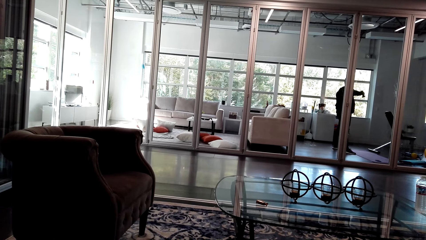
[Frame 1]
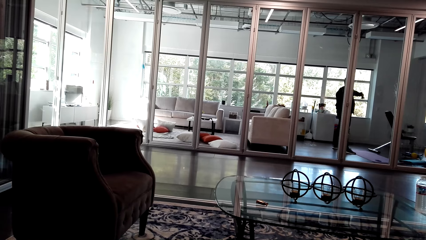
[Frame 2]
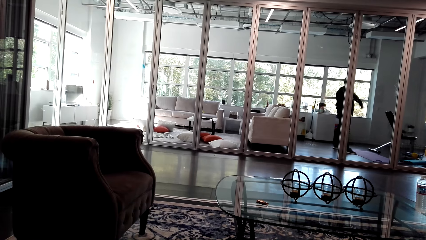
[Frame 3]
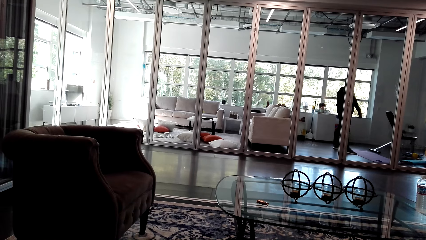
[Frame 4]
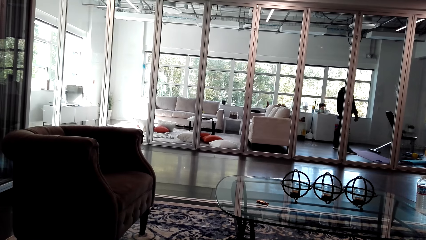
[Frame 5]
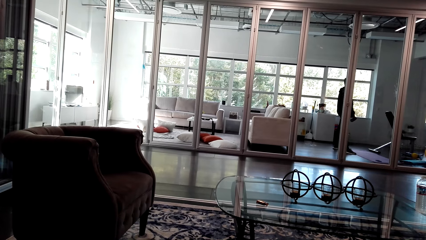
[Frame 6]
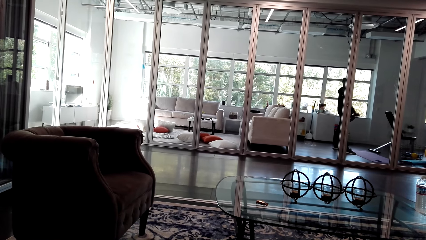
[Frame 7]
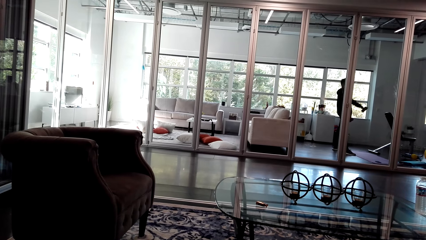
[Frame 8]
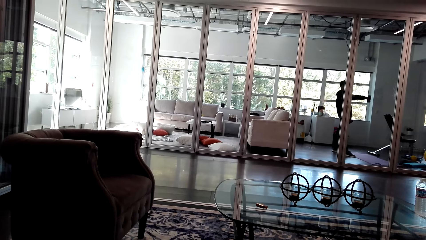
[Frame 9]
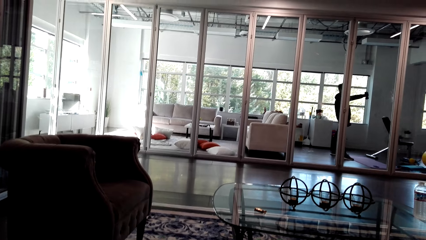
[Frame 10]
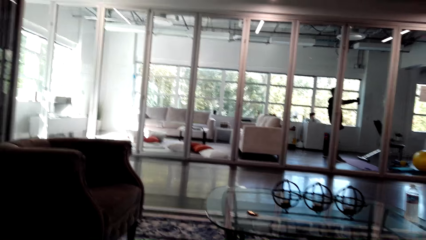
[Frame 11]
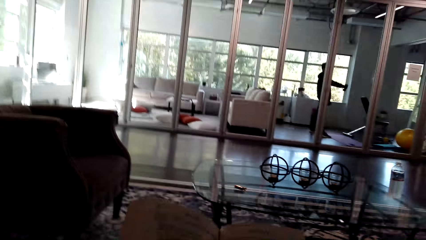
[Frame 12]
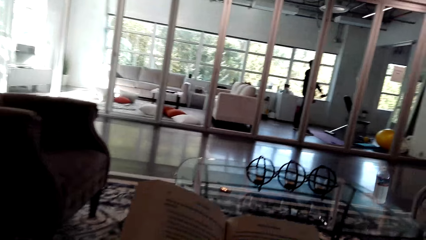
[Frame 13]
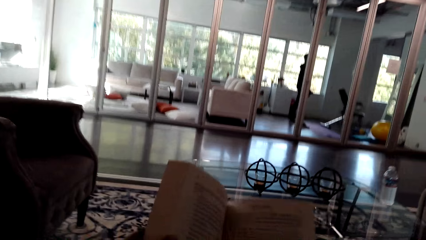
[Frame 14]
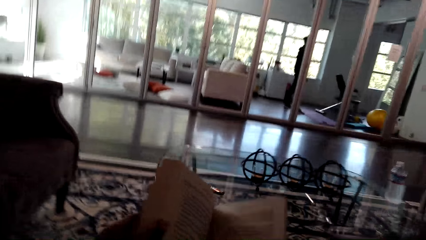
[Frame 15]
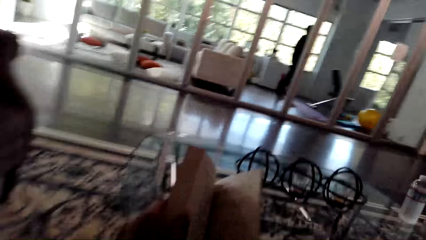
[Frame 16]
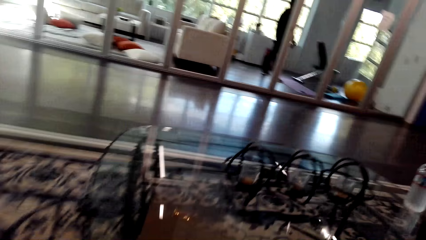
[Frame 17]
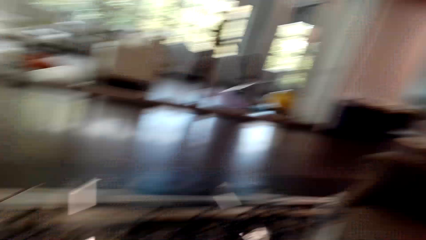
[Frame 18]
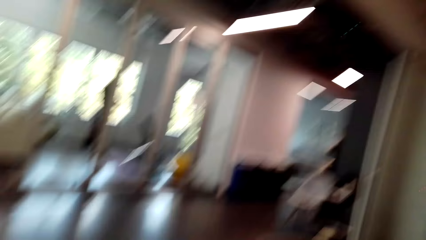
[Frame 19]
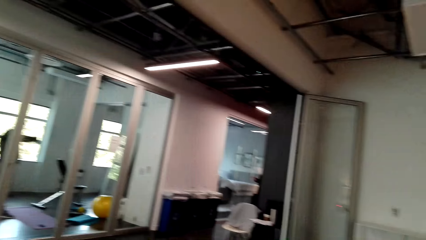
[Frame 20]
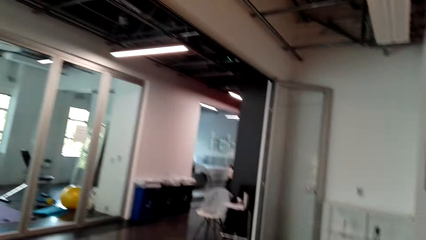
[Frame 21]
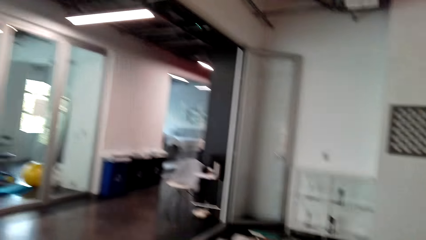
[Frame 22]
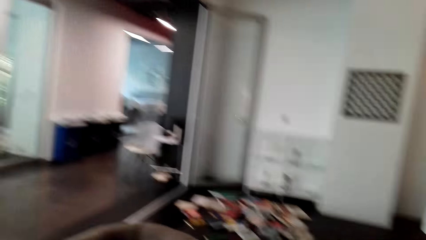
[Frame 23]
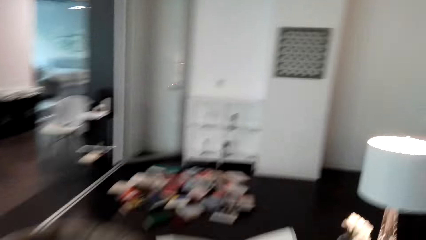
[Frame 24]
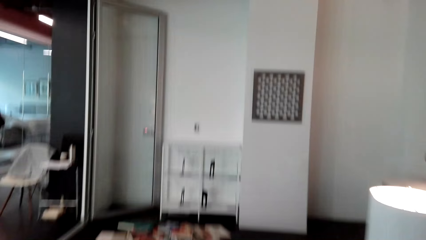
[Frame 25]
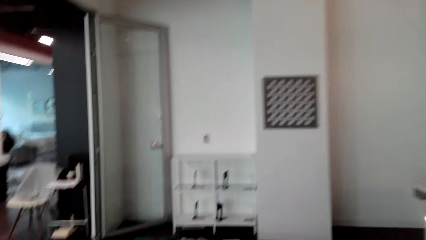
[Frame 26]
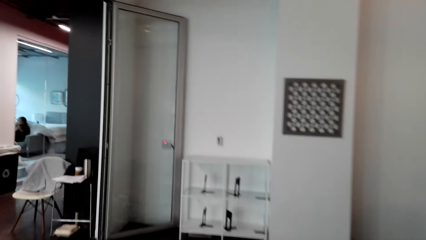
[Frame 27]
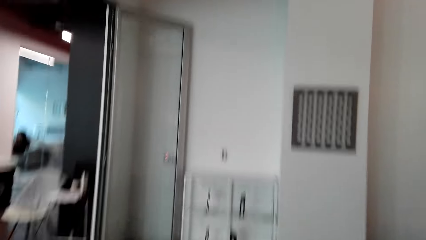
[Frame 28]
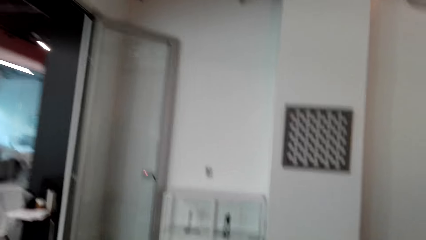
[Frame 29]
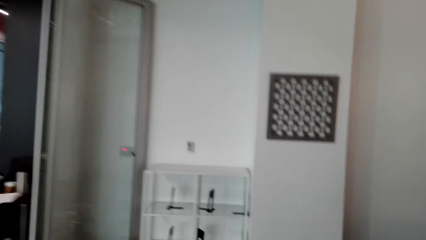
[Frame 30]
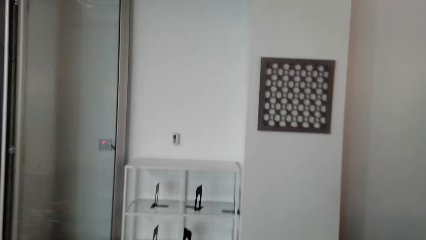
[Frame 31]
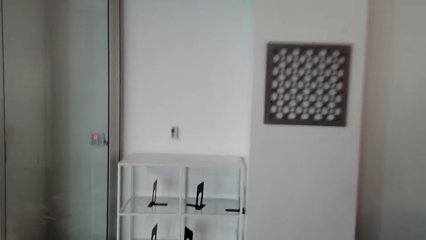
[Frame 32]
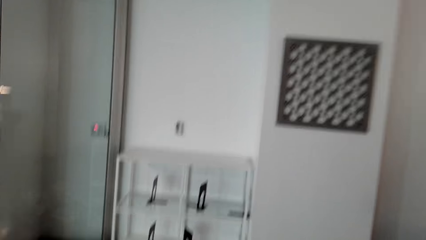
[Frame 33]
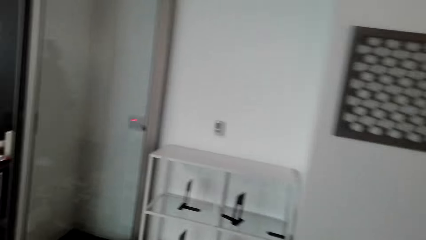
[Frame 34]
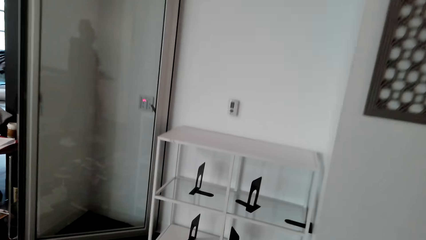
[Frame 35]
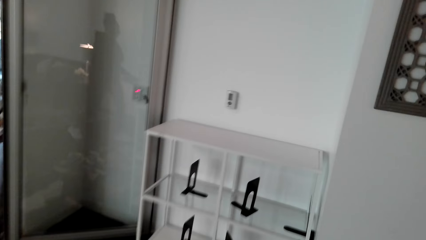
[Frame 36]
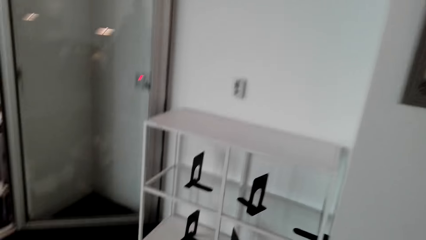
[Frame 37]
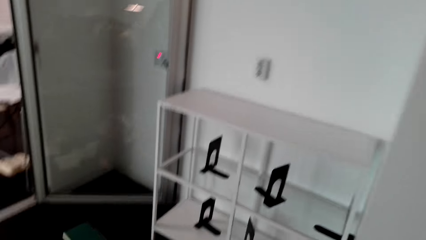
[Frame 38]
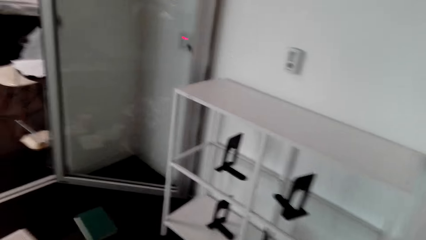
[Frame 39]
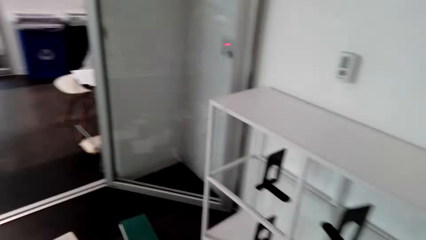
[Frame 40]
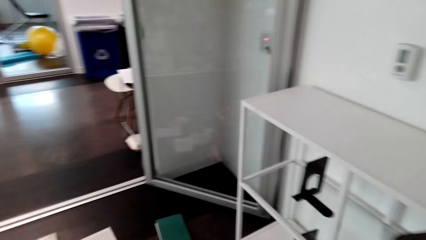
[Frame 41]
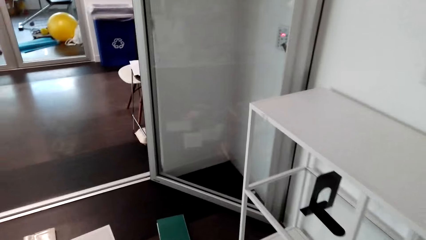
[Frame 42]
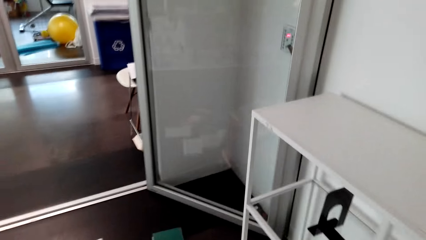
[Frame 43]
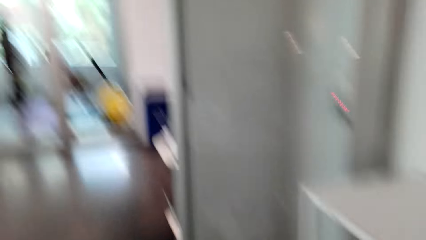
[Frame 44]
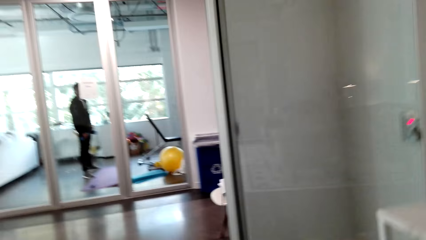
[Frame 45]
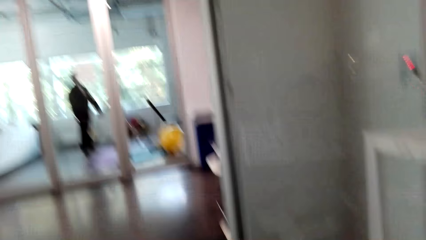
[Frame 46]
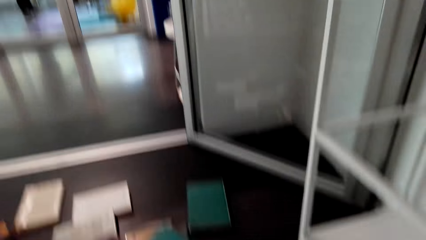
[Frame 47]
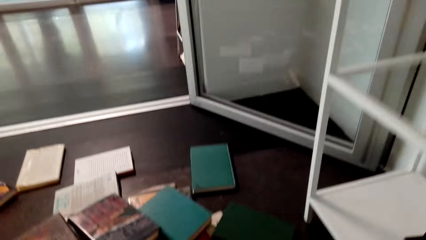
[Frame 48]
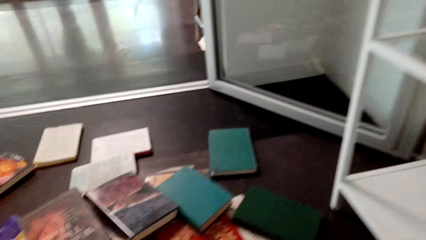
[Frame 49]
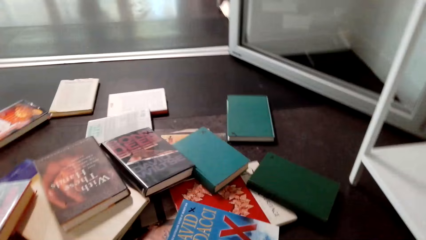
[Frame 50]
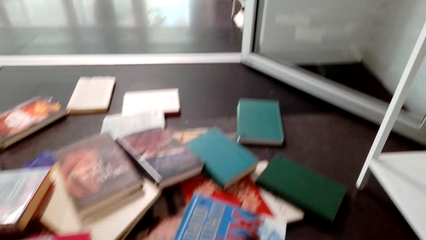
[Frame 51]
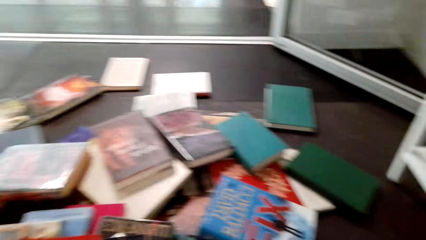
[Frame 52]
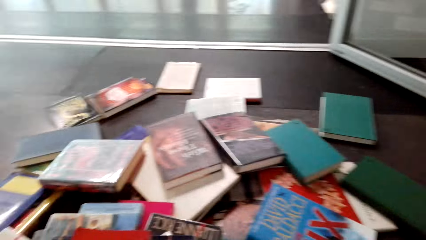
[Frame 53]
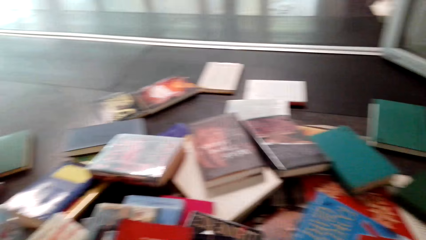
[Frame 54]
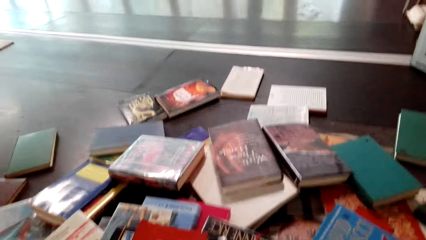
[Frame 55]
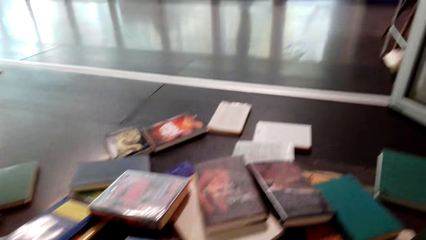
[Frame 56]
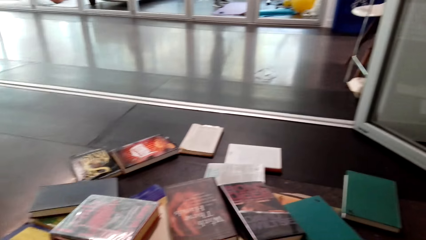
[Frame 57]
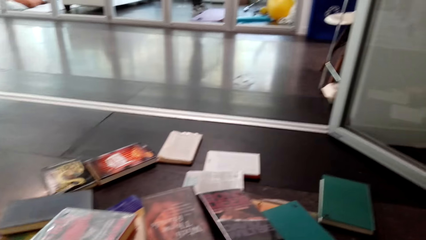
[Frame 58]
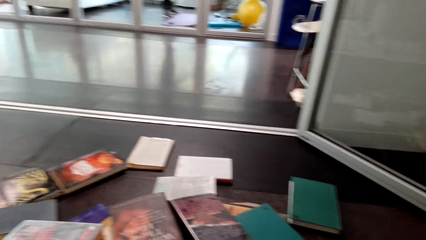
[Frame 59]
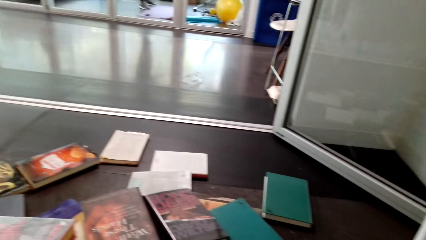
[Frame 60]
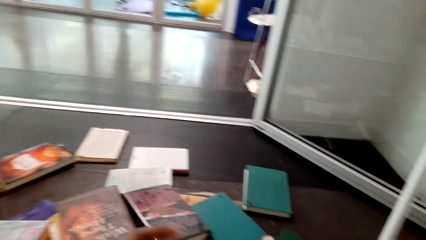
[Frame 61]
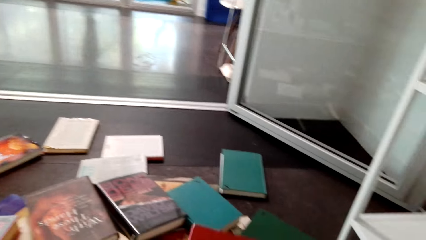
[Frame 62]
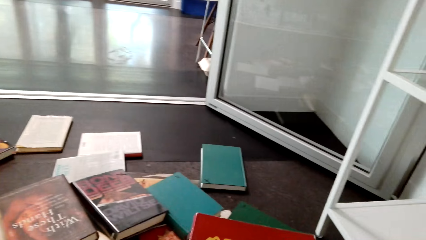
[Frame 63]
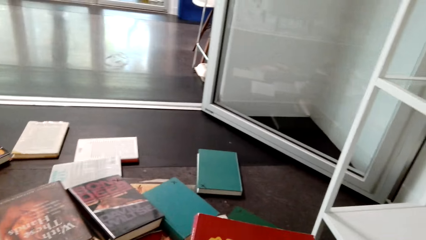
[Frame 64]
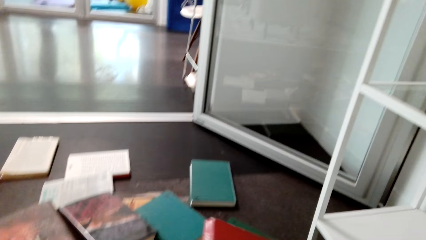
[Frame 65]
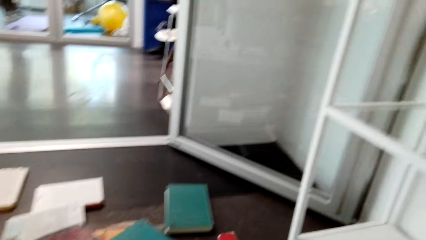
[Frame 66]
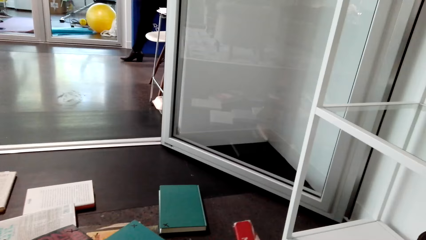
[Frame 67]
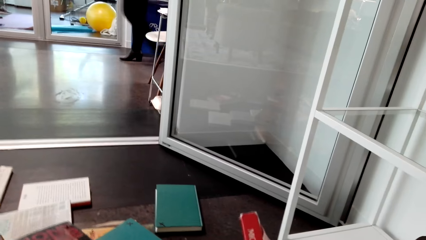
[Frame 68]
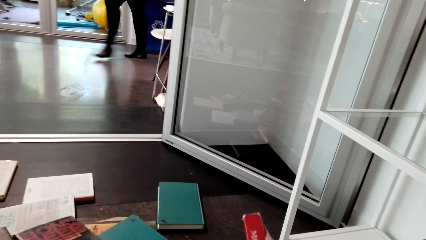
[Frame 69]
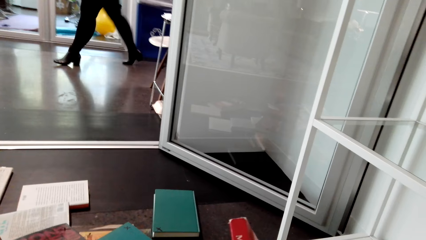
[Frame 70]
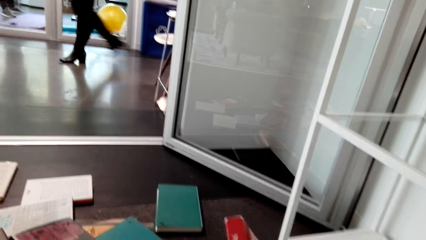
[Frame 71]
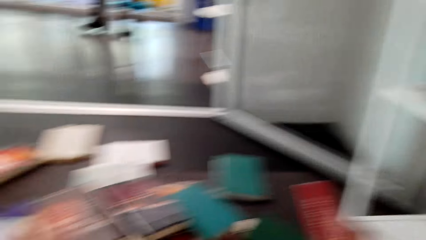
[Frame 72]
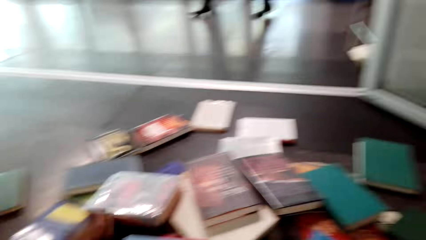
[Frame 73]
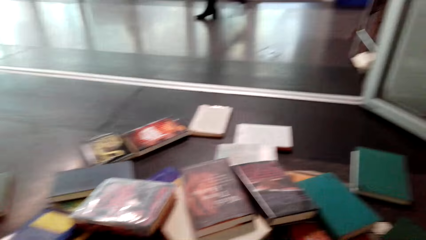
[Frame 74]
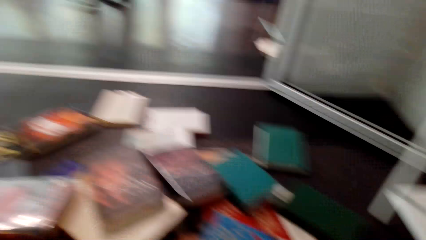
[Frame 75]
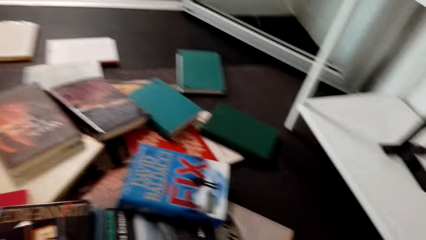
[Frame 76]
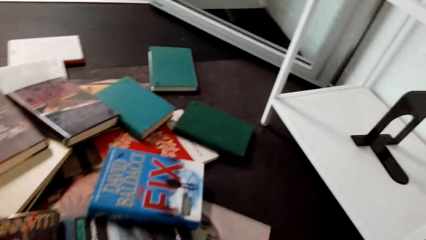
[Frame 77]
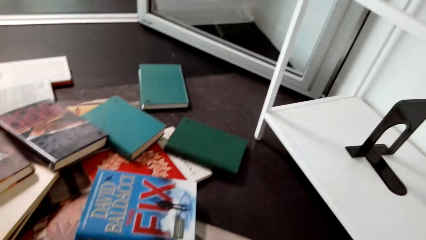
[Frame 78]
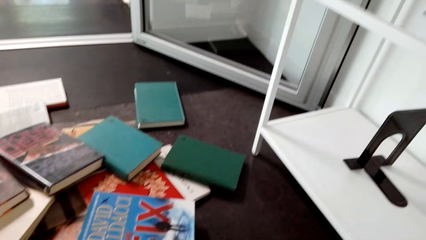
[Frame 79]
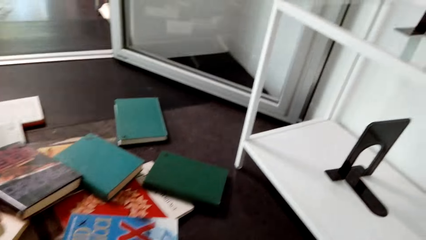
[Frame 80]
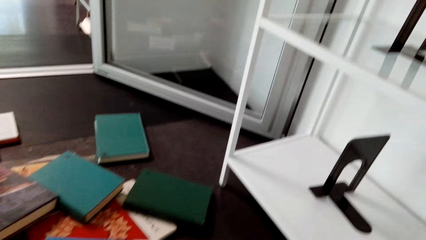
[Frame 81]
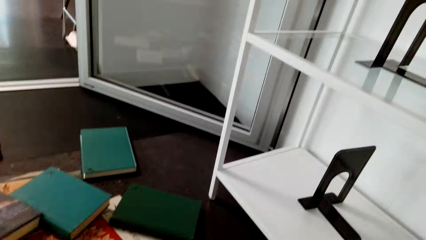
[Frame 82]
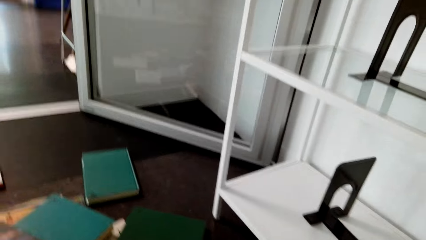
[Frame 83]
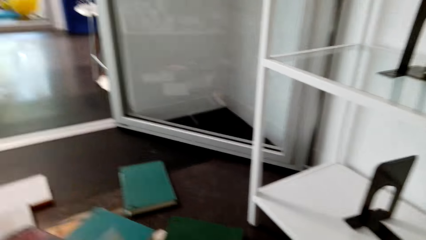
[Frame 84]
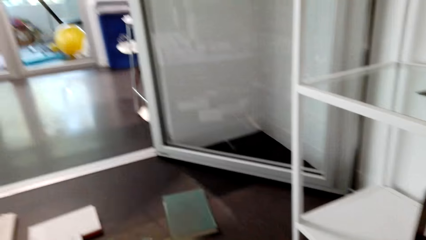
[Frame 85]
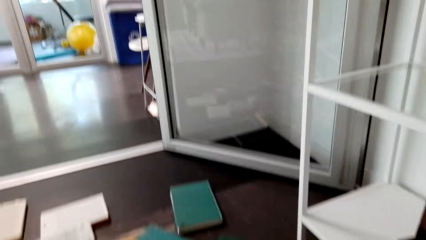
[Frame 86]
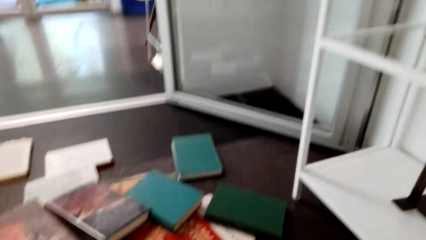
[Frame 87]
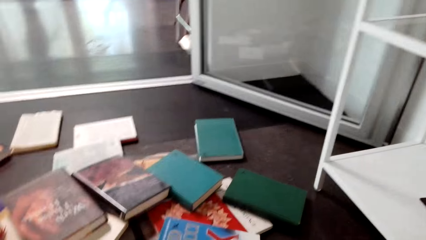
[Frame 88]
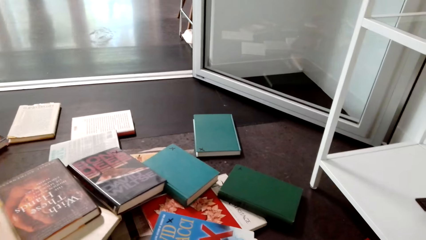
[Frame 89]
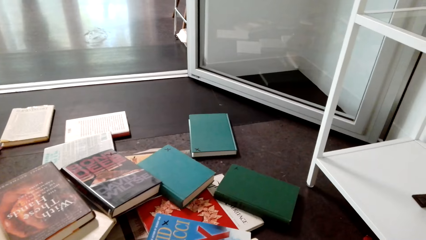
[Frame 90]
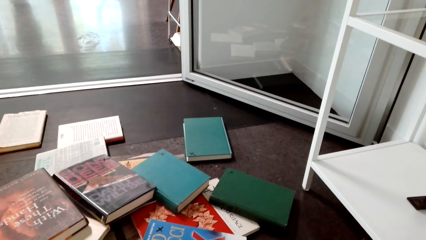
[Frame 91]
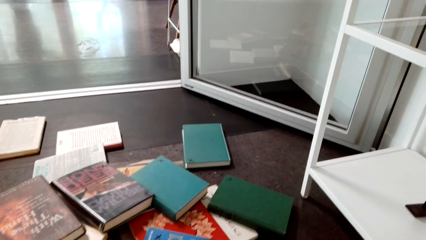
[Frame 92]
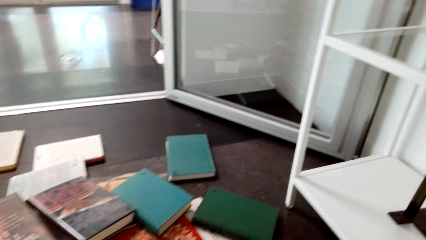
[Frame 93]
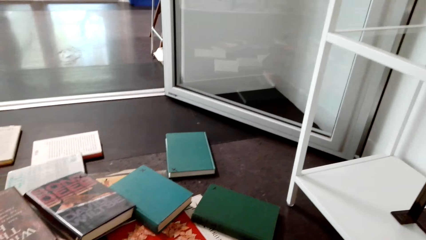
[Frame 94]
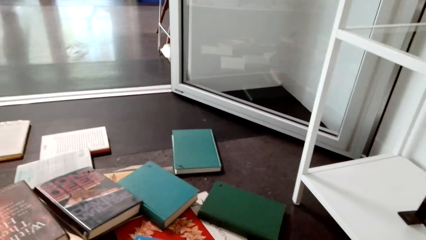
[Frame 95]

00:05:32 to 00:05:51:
The camera wearer converses with a person. They stand up. They walk towards the book shelf. They pick books on the ground.
